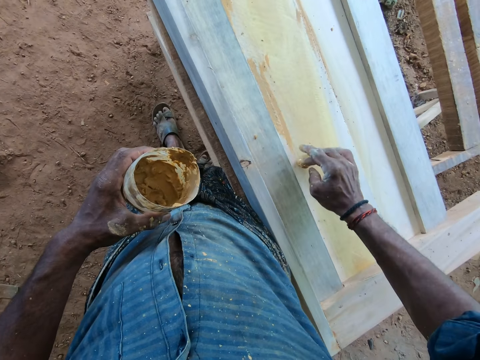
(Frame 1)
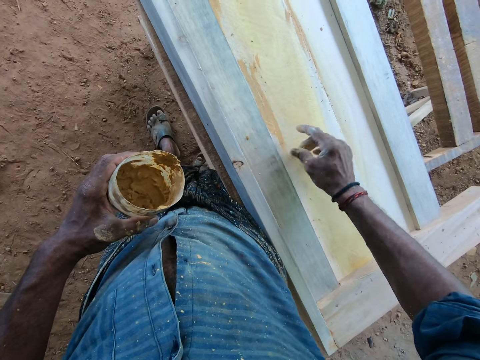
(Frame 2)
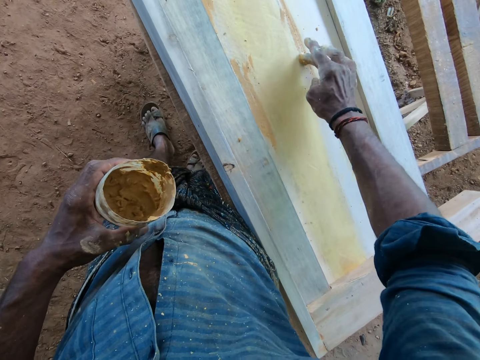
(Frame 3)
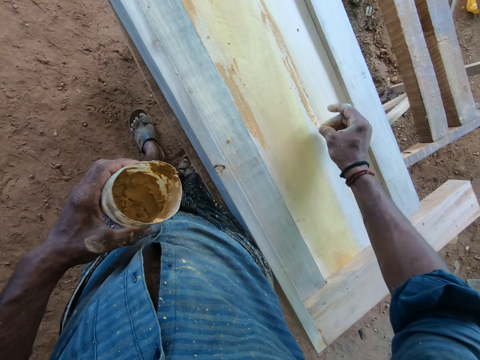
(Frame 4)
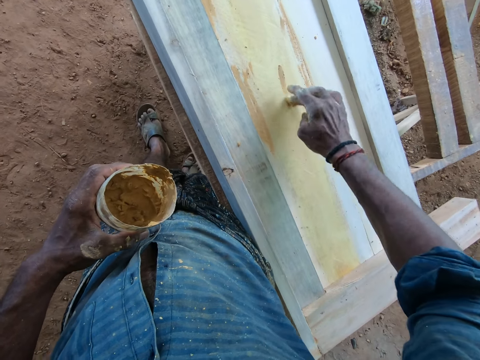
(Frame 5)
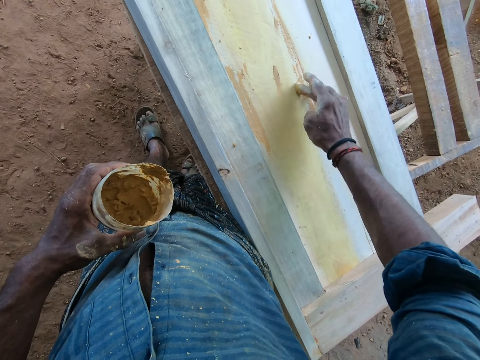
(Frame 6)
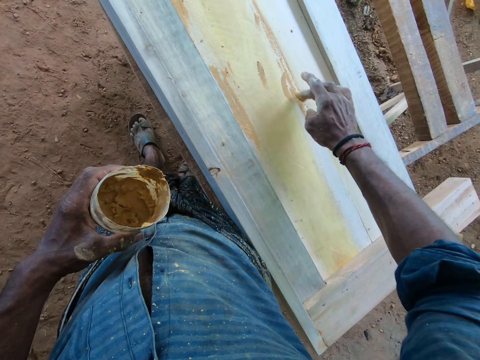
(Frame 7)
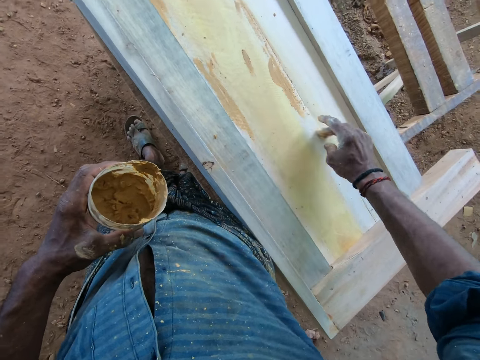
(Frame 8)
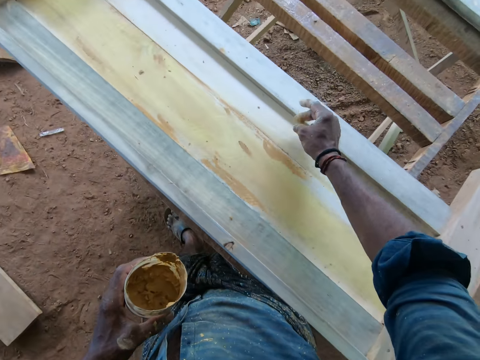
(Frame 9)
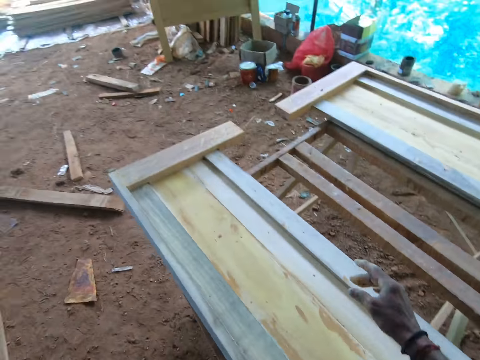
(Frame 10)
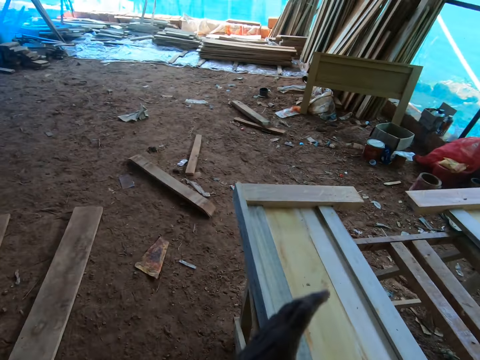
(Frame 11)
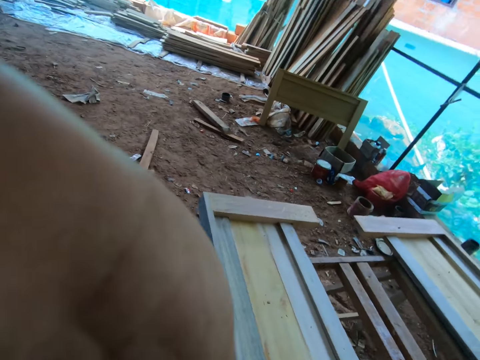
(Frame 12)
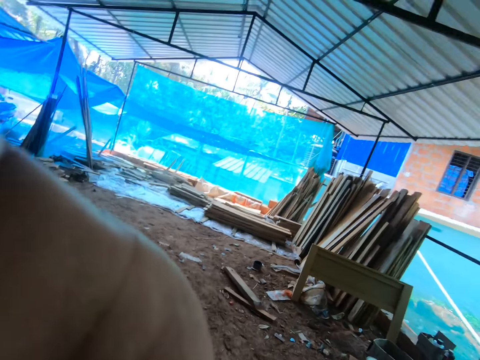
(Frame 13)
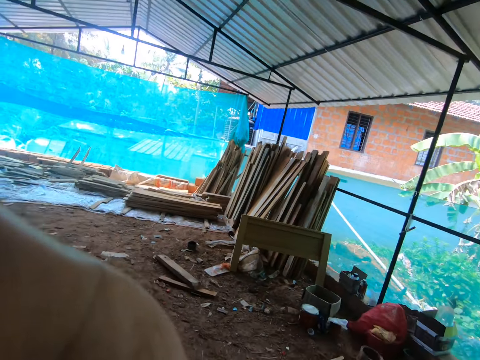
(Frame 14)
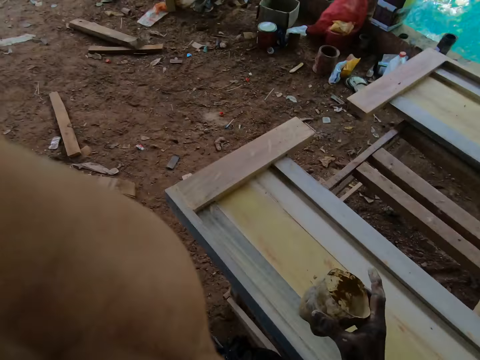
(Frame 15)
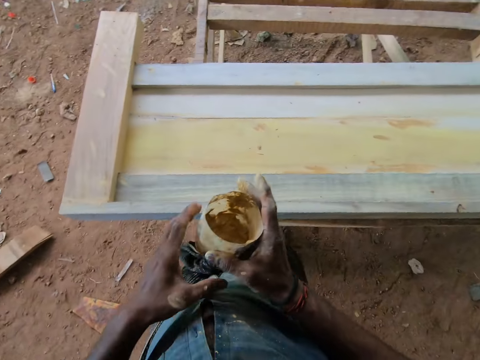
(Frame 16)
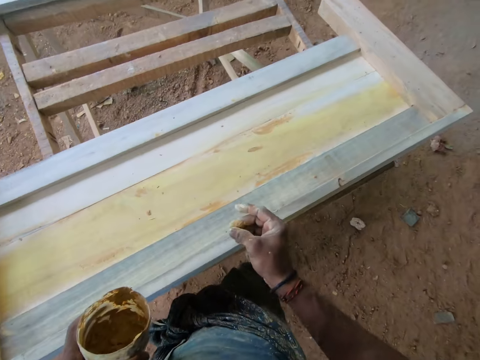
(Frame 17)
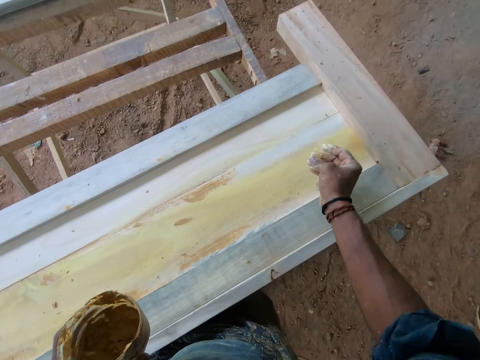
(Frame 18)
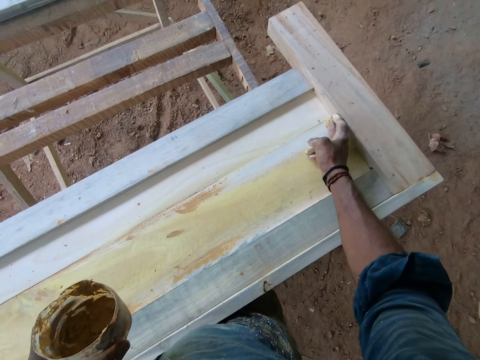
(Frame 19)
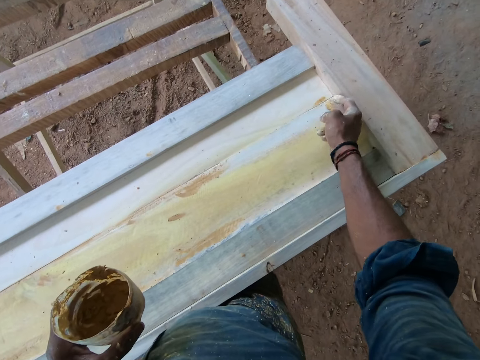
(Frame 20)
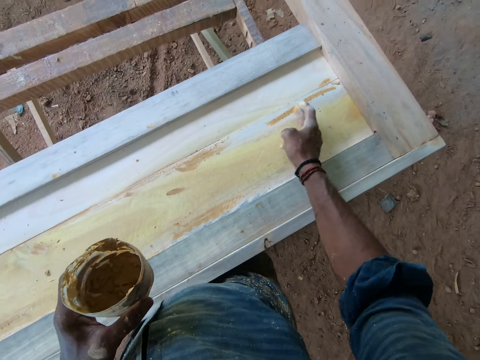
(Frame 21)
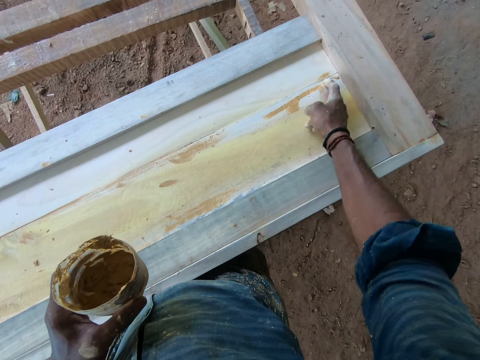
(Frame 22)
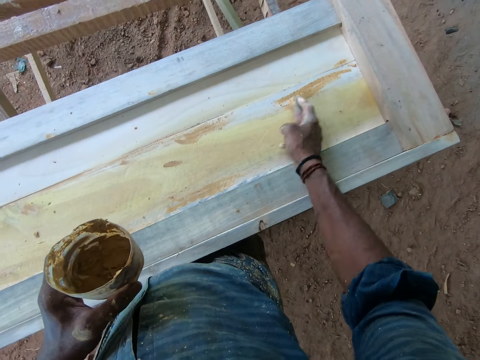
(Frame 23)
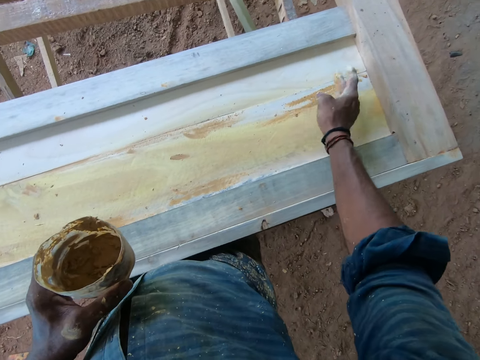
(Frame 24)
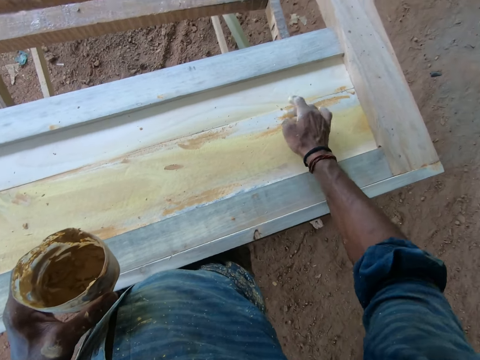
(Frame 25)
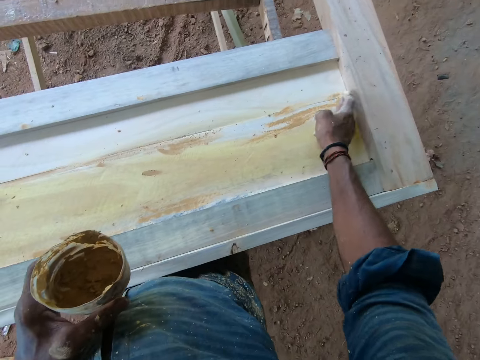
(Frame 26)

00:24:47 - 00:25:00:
The camera wearer looks around. He adjusts the camera. He lifts his hand. He holds the bucket with both hands. He applies wood glue on the wooden head board.

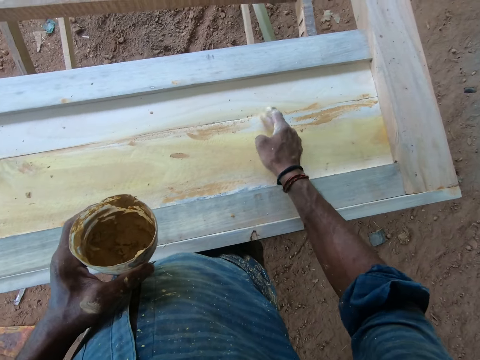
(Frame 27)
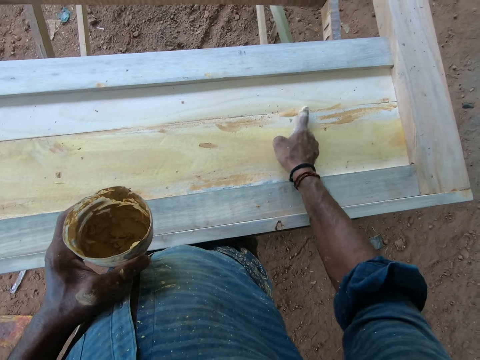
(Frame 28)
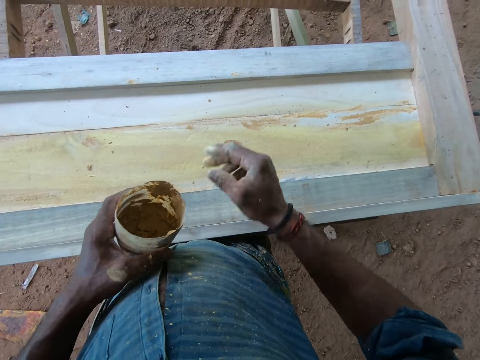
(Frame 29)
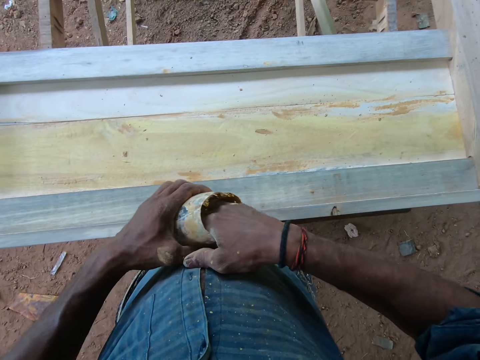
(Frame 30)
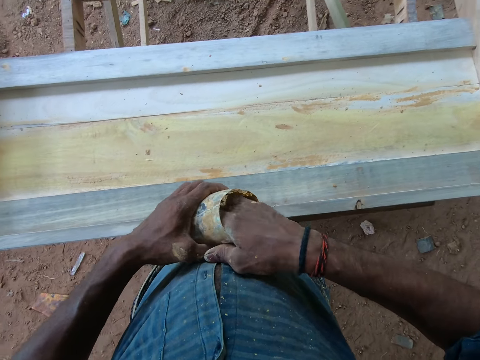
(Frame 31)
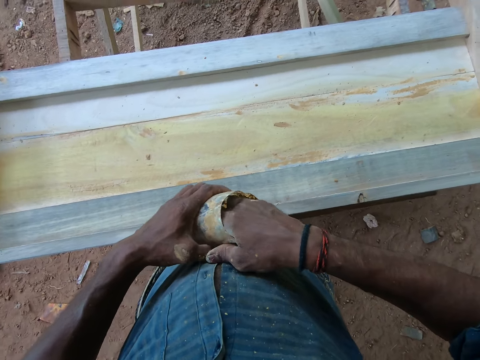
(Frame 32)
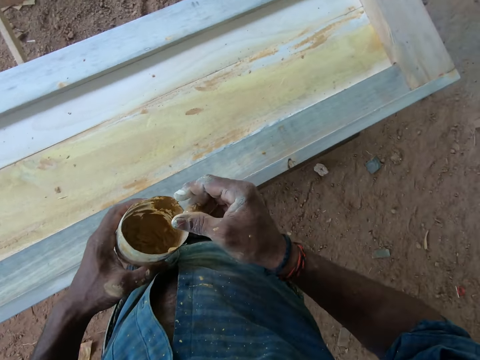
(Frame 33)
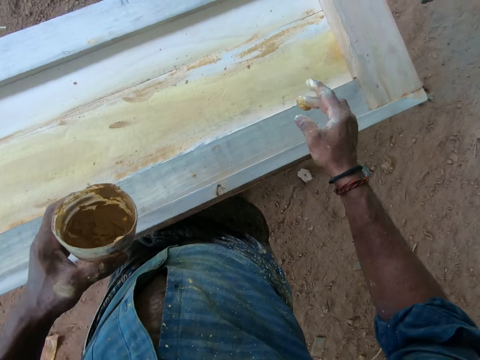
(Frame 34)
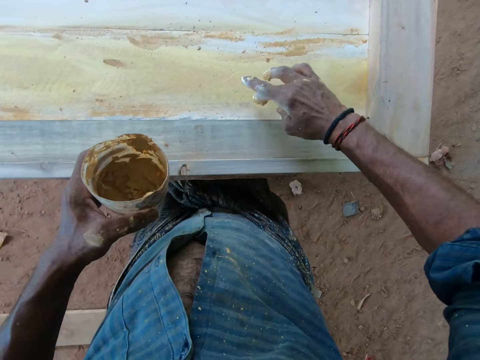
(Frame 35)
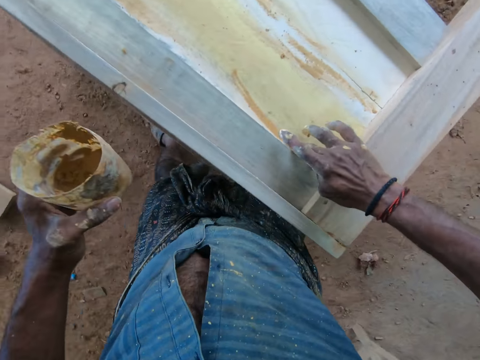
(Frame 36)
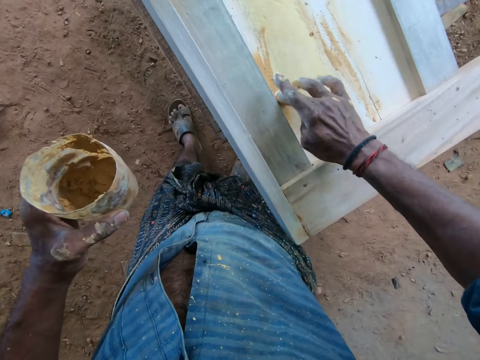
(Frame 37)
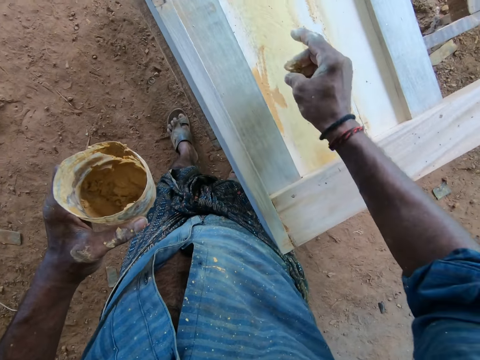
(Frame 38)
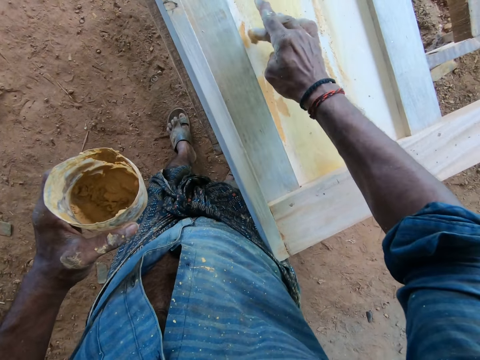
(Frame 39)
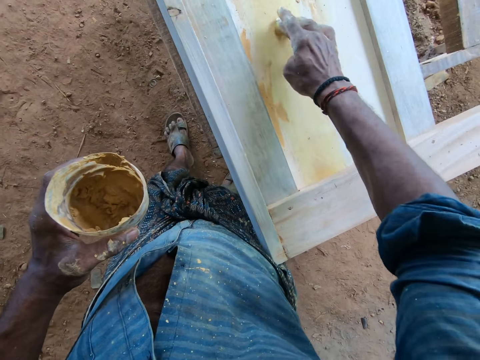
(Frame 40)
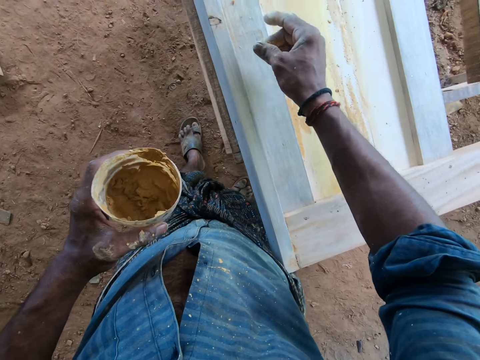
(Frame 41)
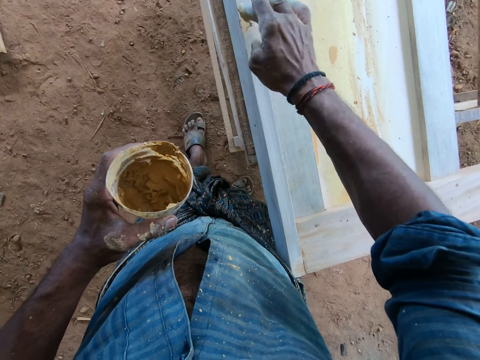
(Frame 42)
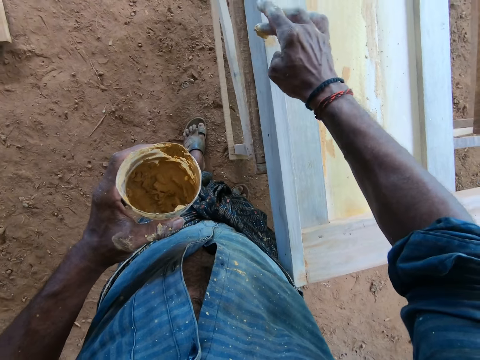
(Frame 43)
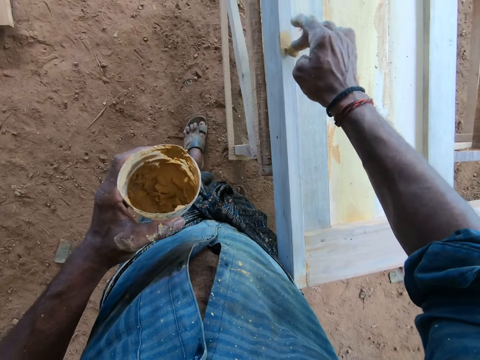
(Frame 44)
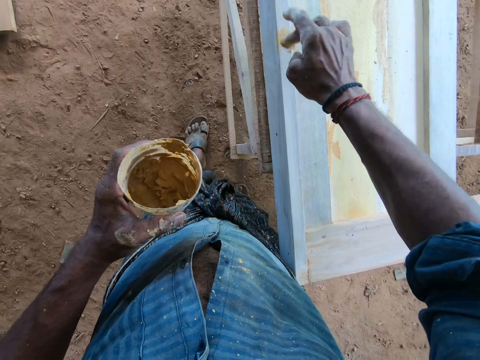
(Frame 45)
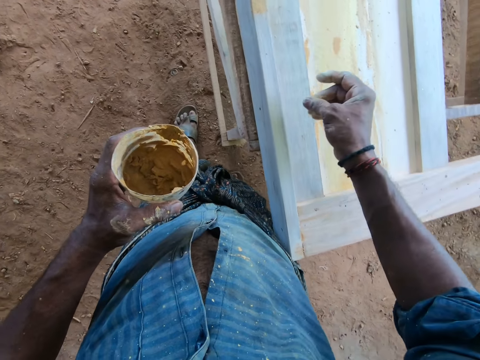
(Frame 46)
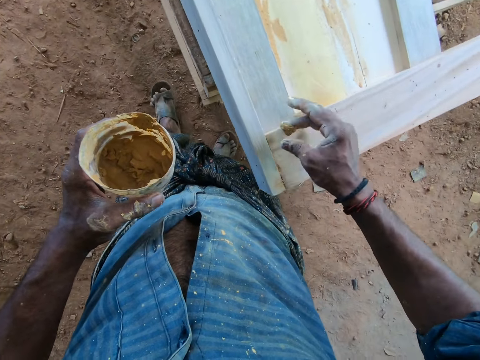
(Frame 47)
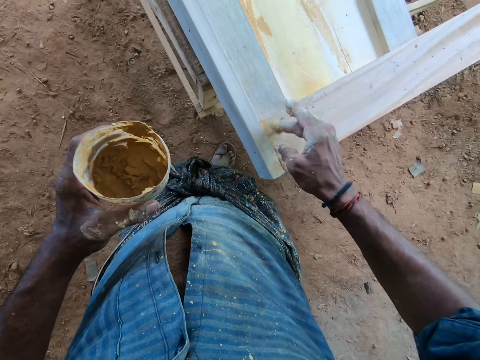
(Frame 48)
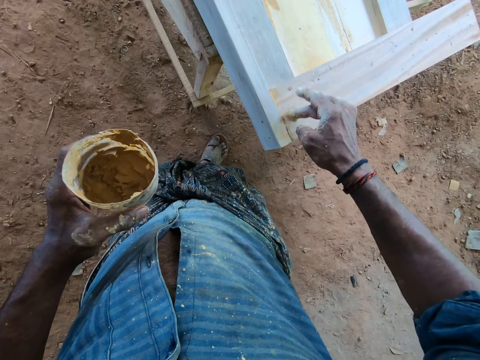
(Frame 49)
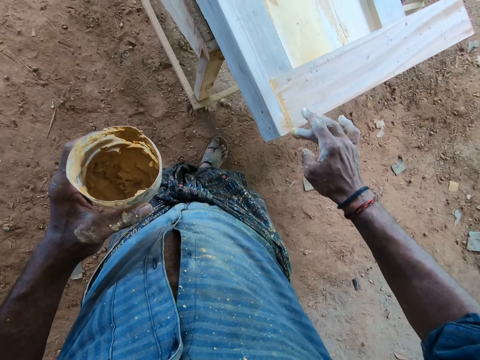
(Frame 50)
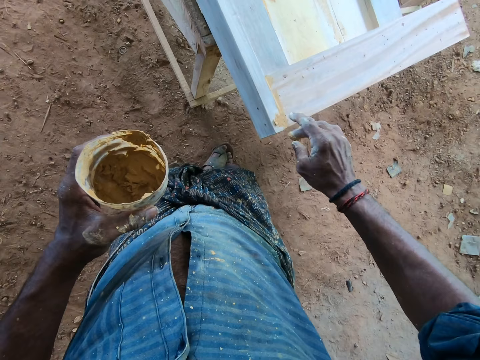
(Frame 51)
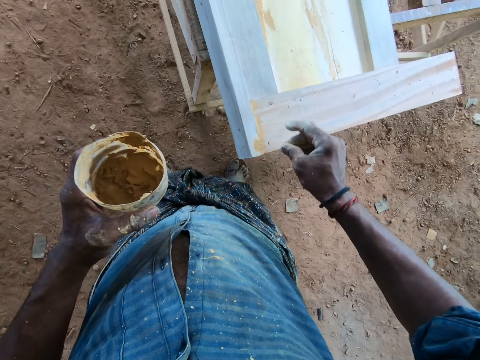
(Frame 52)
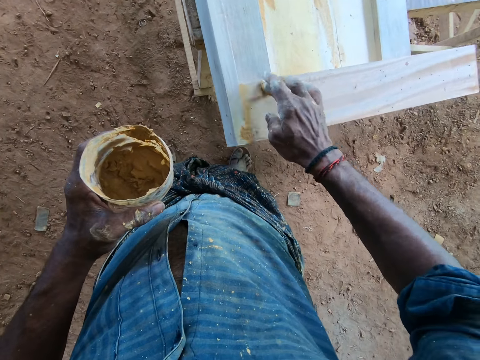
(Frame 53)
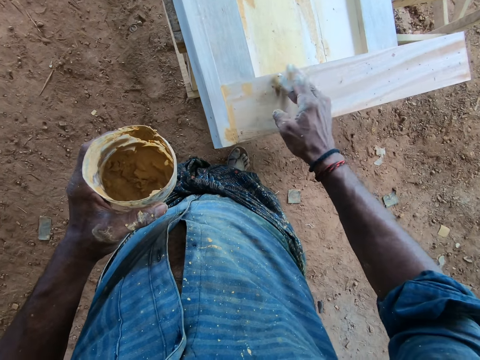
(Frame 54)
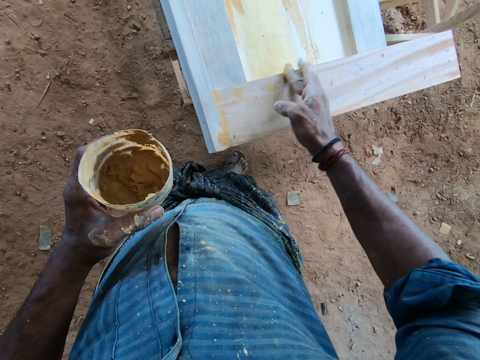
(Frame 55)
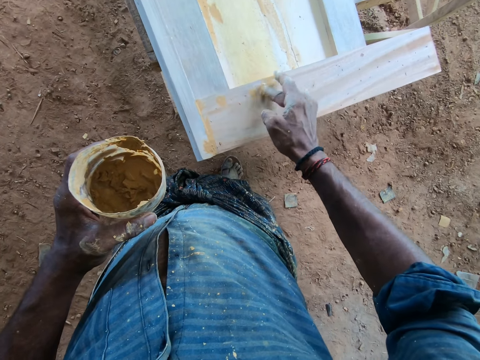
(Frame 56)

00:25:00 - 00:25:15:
The camera wearer dips the hand in the container. They scoop wood glue from the container. They apply wood glue on the wooden head board. They apply the gum on the wood.
